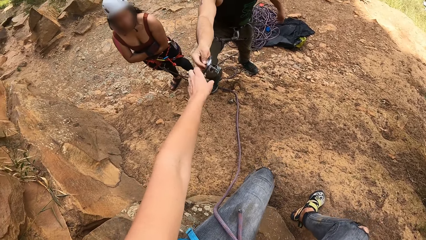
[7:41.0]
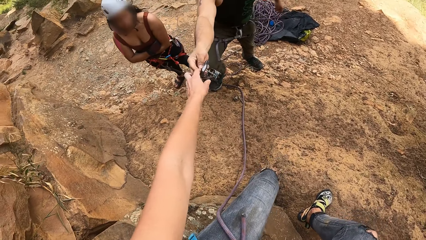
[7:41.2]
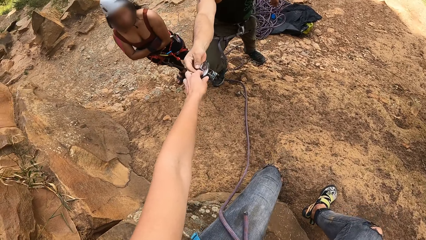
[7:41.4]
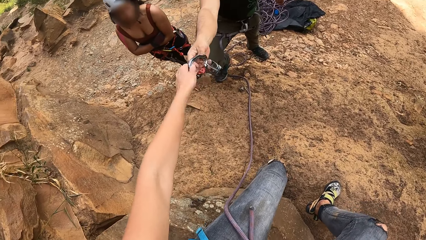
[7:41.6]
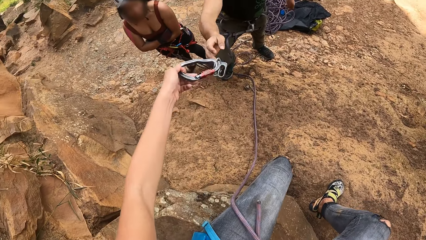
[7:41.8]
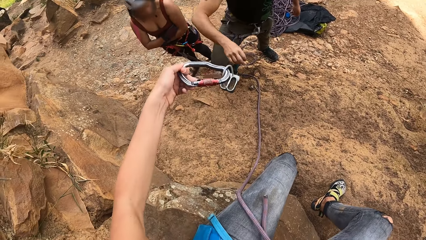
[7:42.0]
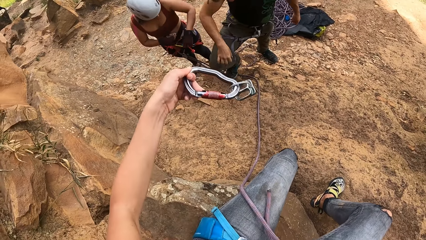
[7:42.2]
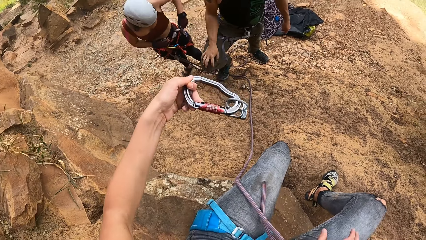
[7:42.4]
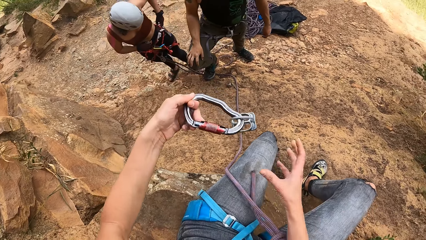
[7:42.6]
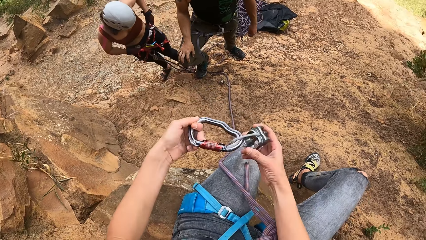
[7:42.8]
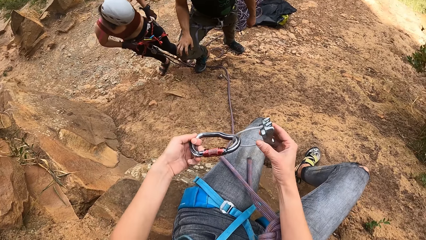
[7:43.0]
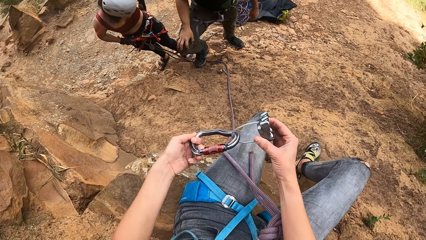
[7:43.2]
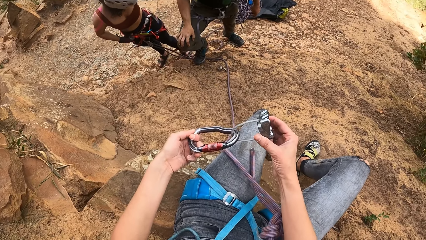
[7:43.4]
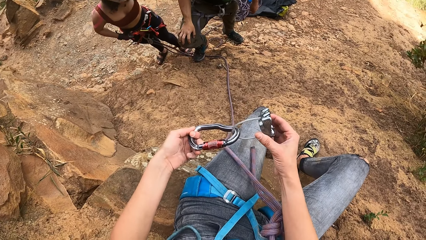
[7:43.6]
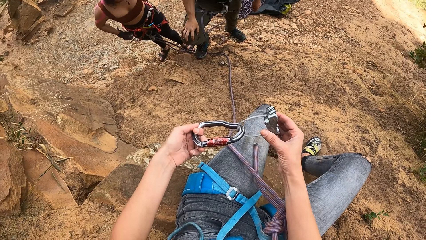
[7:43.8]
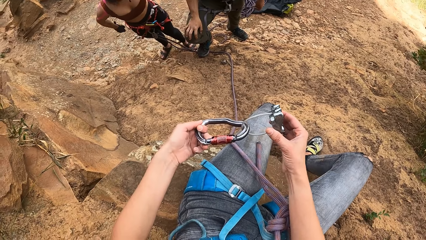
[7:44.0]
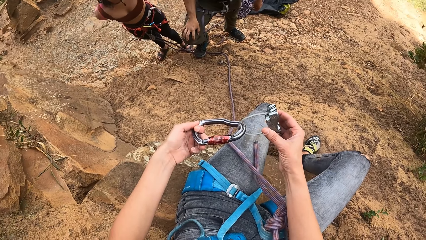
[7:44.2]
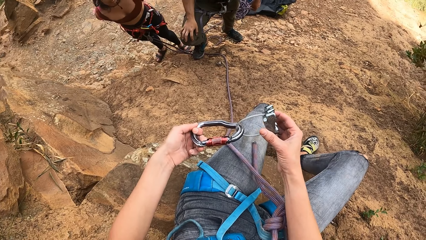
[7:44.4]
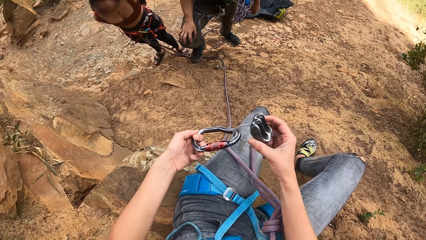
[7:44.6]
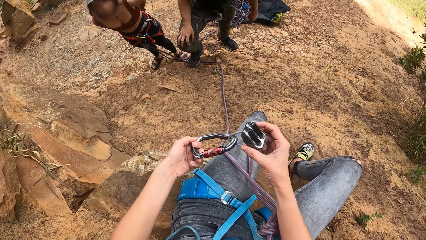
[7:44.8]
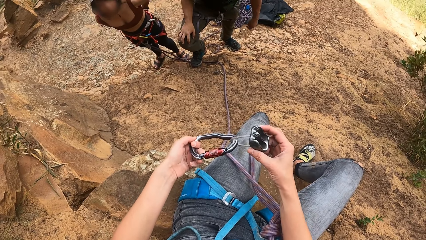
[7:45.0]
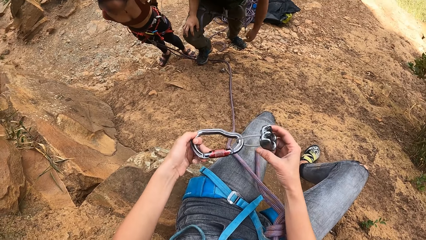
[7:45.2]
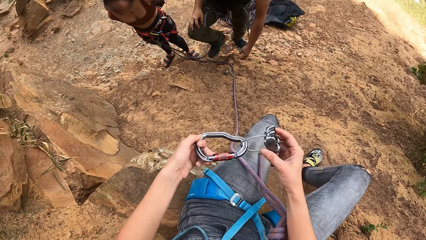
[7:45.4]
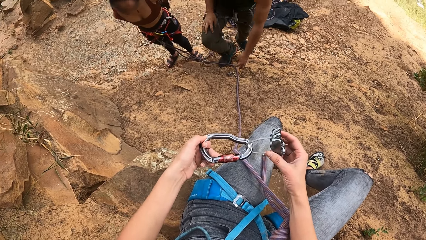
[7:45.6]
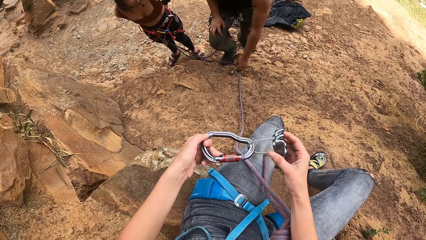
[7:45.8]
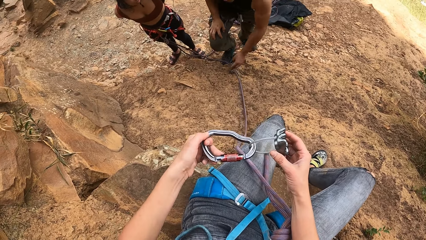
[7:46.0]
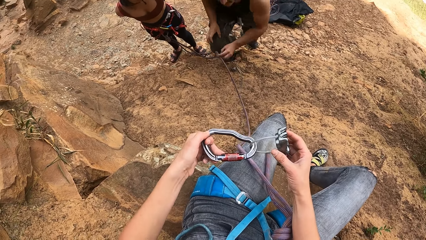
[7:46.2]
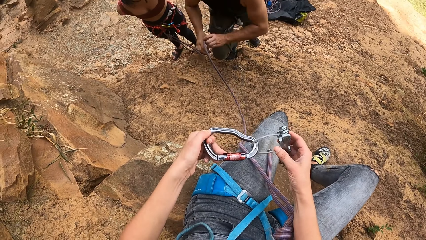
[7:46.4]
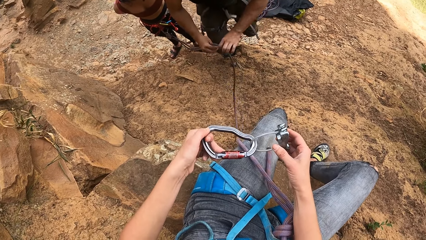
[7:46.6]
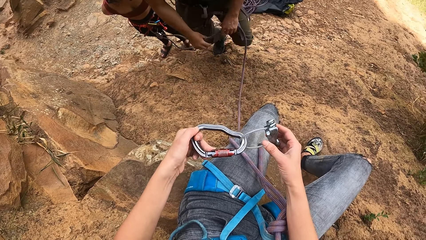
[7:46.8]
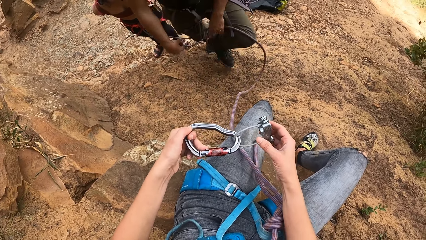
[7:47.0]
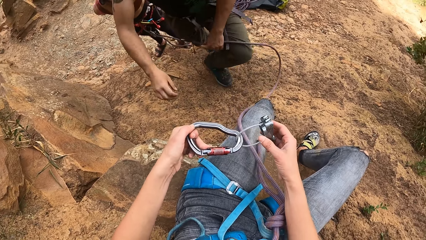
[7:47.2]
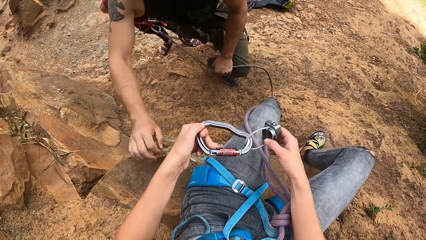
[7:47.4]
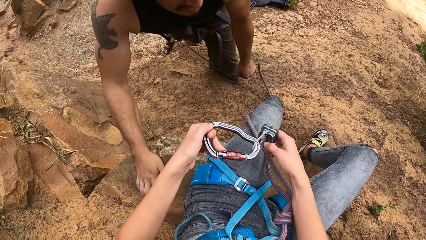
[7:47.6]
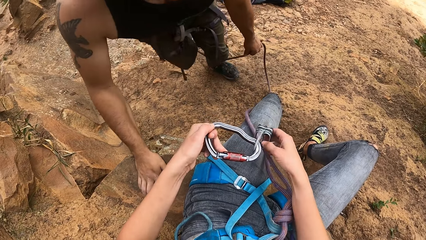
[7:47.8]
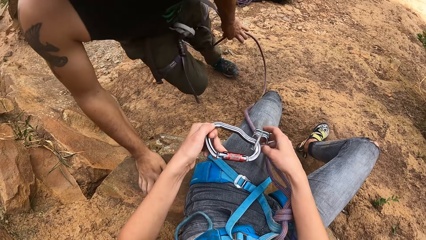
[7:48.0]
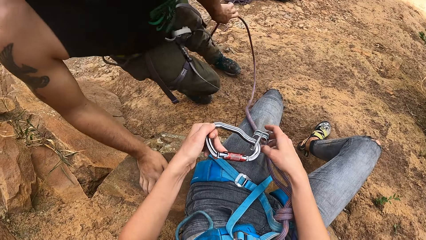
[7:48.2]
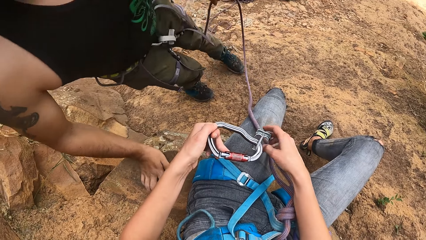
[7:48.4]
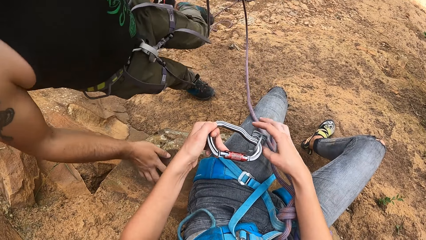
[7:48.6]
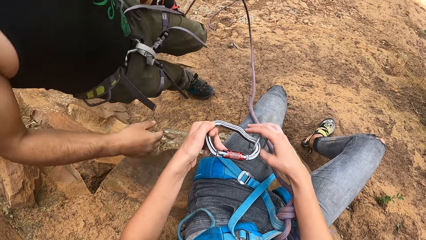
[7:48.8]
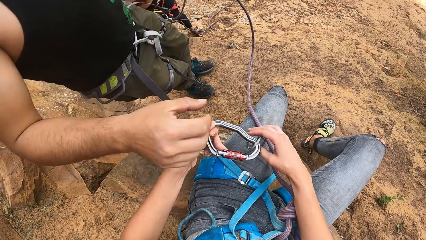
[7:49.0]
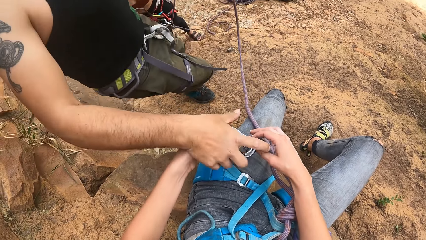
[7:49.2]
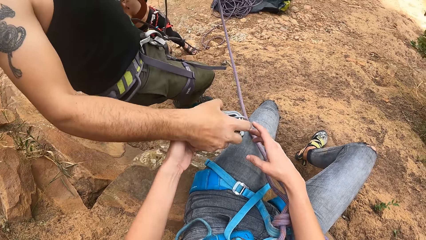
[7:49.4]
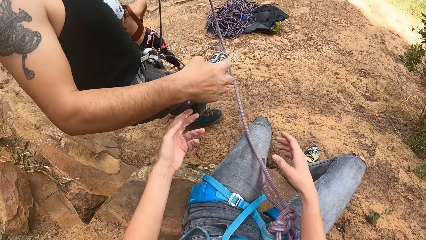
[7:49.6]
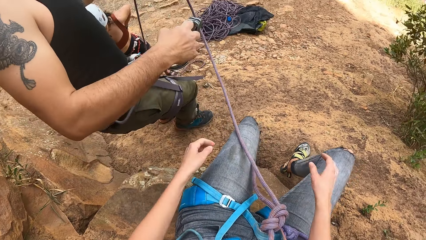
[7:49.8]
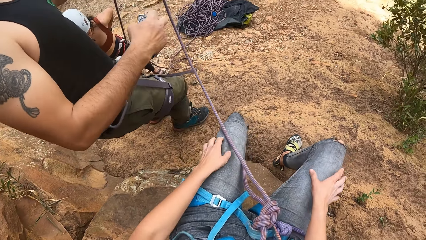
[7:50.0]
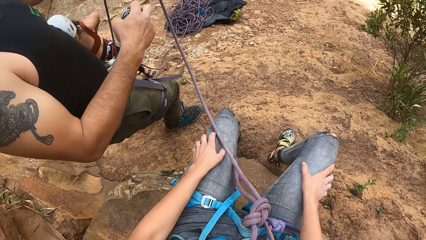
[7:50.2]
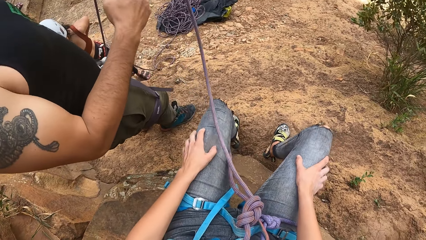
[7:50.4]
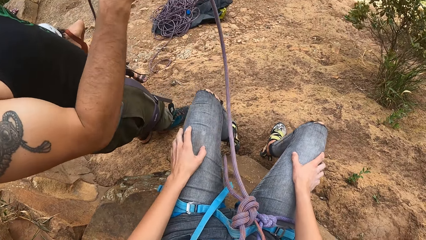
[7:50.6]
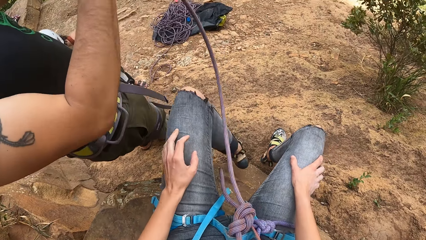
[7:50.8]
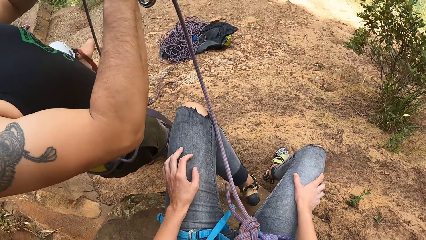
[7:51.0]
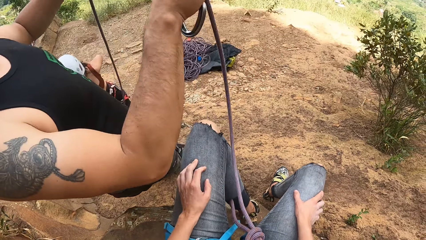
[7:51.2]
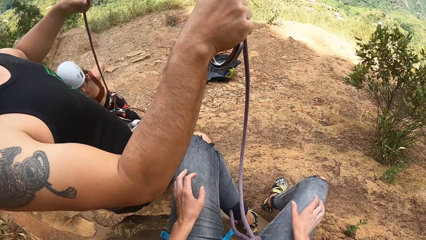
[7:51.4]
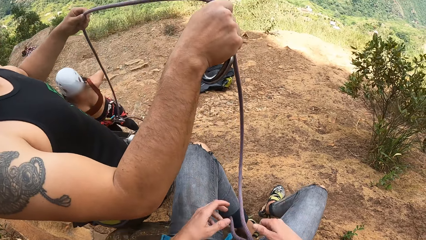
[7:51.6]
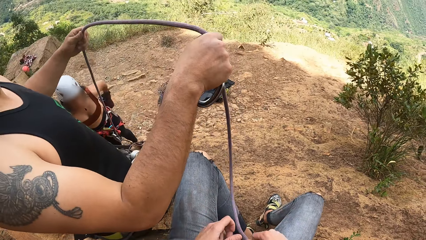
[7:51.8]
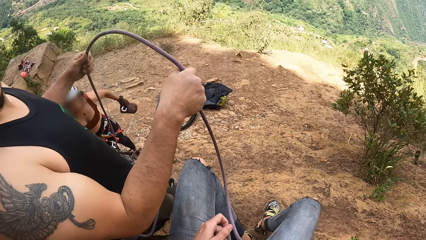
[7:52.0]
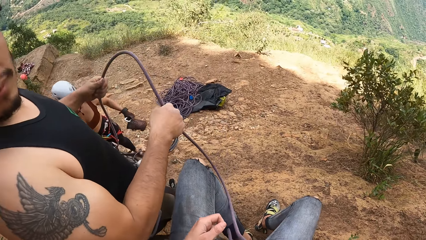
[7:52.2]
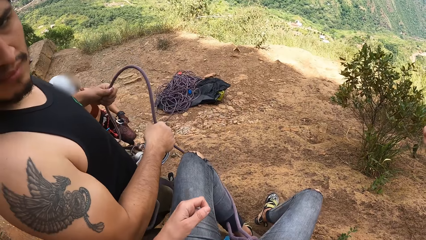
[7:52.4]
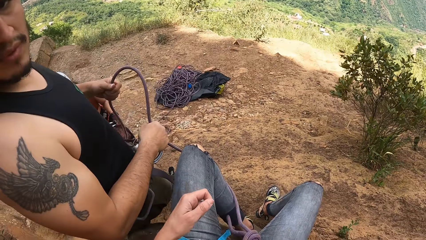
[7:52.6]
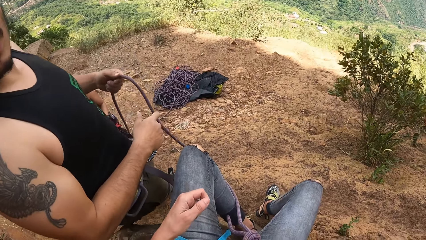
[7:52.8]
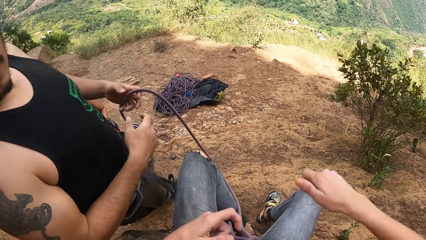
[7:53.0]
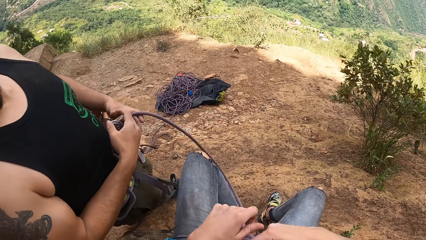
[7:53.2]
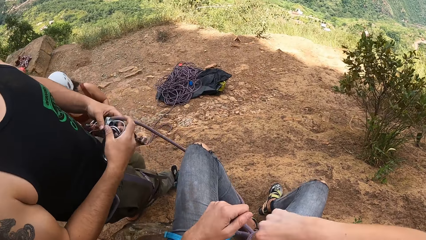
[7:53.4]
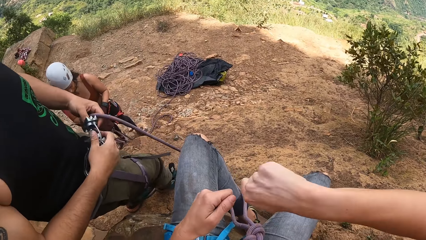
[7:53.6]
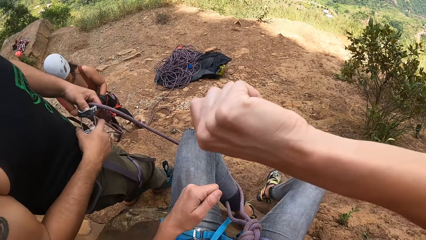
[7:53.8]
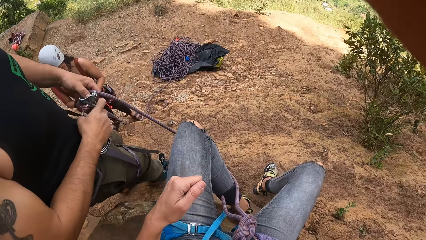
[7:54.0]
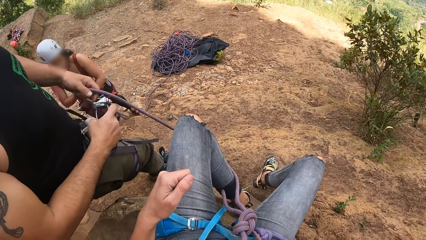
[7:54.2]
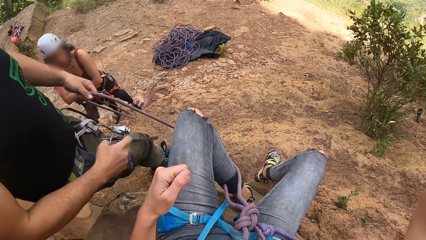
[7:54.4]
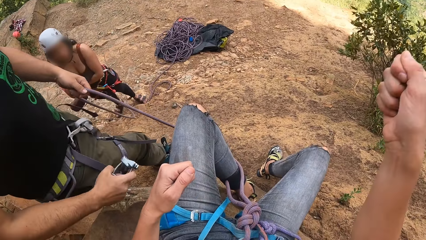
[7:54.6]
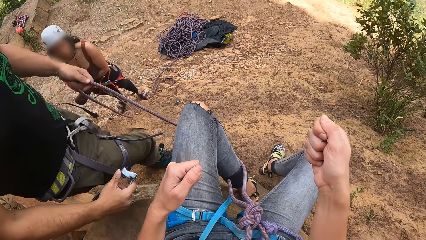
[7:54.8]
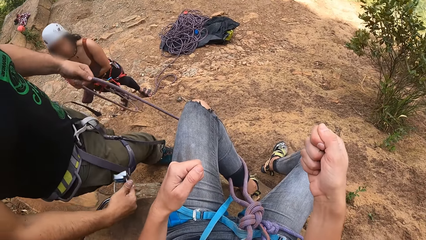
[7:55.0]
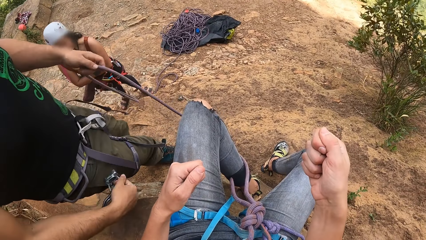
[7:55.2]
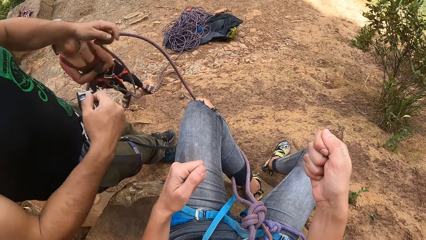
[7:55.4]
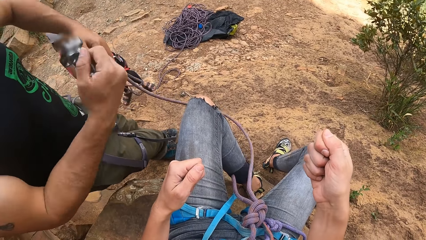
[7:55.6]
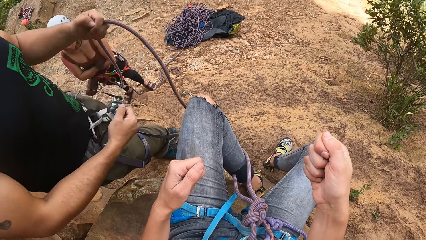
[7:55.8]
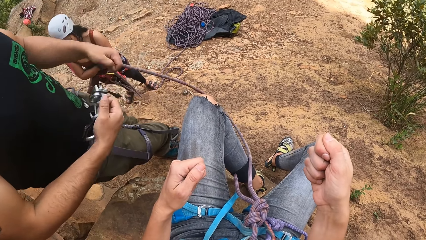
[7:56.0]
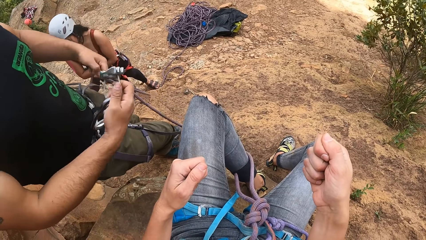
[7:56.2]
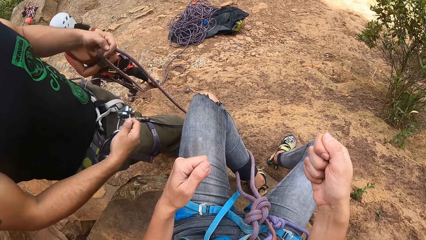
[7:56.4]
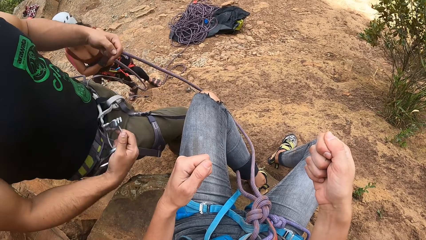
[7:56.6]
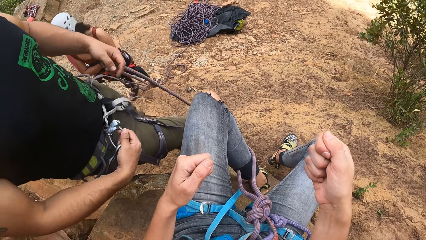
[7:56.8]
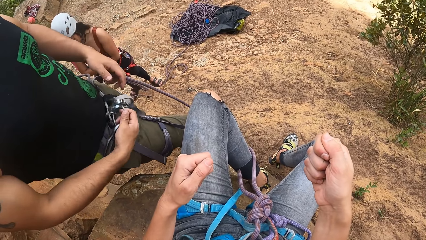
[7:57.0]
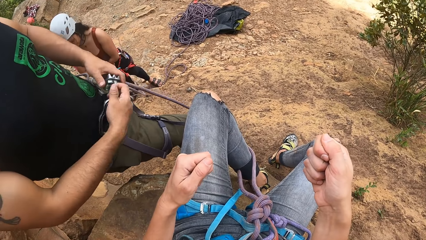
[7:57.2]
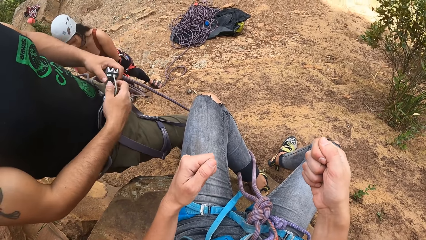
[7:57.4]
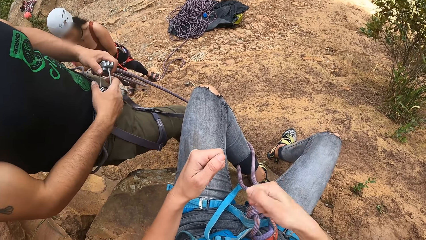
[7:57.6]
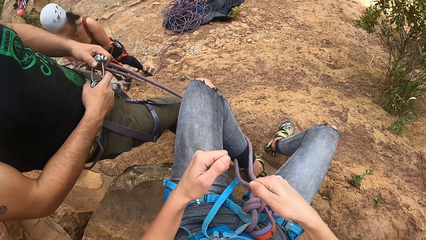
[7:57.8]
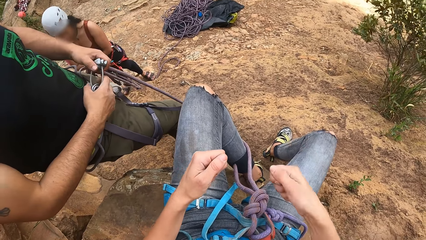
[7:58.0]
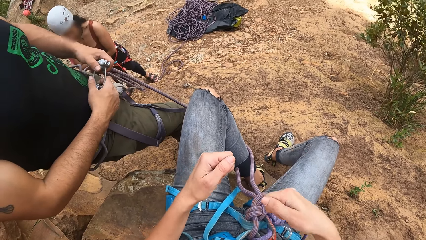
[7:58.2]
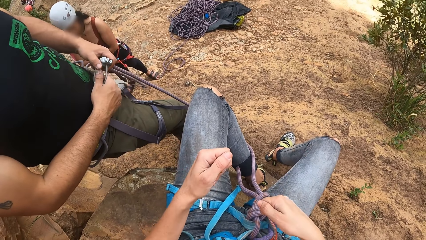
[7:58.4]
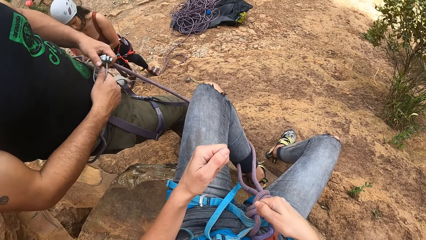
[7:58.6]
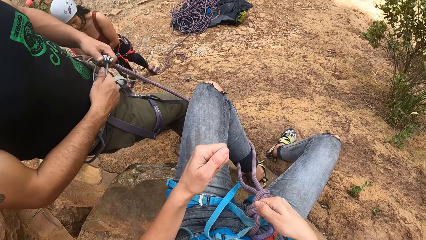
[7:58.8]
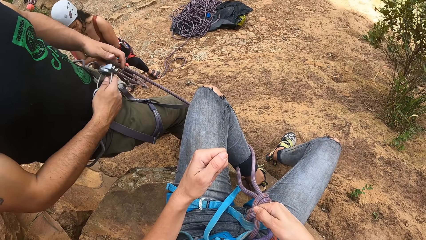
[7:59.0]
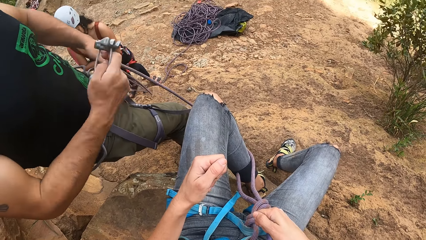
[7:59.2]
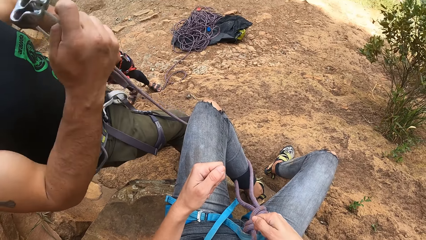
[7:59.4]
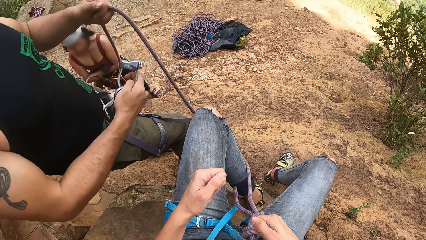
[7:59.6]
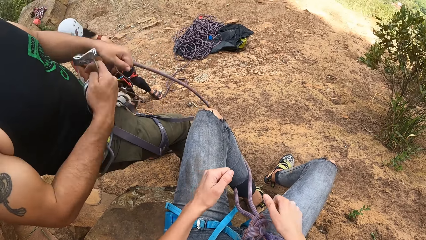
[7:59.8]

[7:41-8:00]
A man gives a rope holder or hook to the camera wearer. The camera wearer picks the rope holder from the man with the left hand. They stare at the rope holder in the left hand. A woman touches her waist. The camera wearer holds the rope holder with both hands and stares at the rope holder in the hands. The man picks a rope with the left hand and holds the rope. The man walks towards the camera wearer and climbs up the hill. The man picks the rope holder from the camera wearer with the right hand. The man fixes the hook. The man holds the rope with both hands and looks at the camera wearer. The camera wearer waves the right hand. They communicate with the man. The woman folds her hands. The woman folds her arms. The man uses sign language. The man fixes the hook. The man holds the rope holder with both hands. The camera wearer uses sign language.
